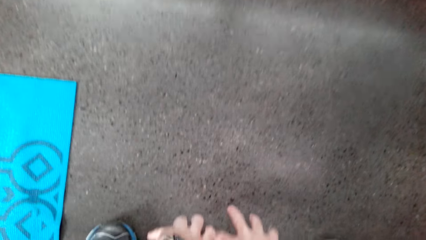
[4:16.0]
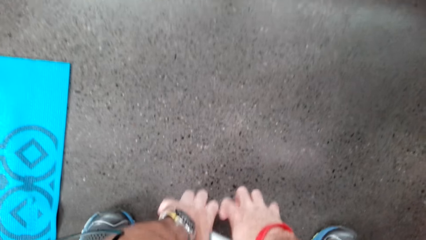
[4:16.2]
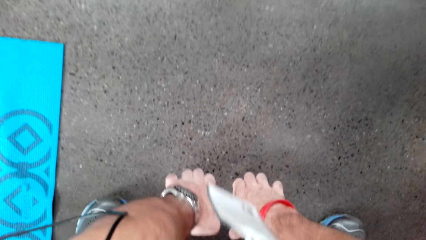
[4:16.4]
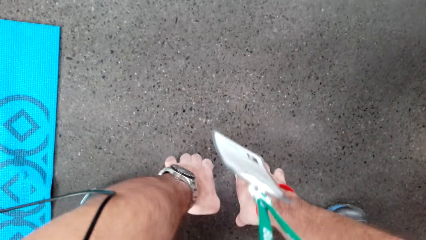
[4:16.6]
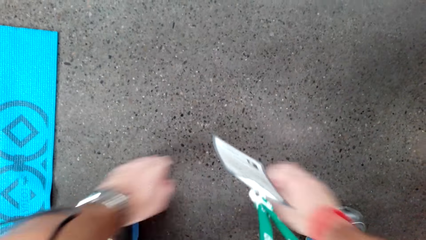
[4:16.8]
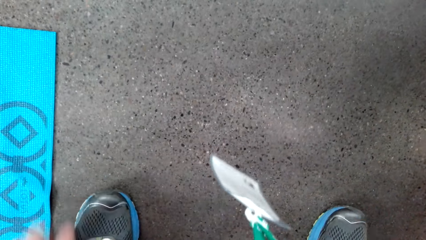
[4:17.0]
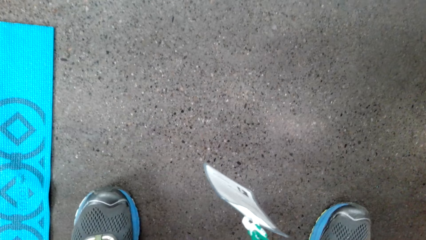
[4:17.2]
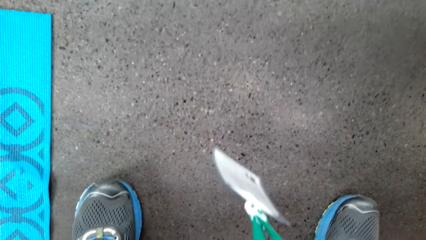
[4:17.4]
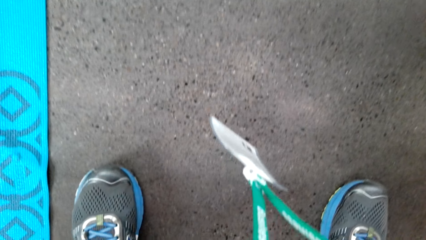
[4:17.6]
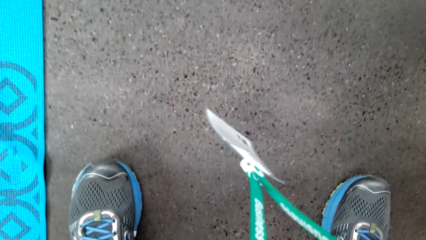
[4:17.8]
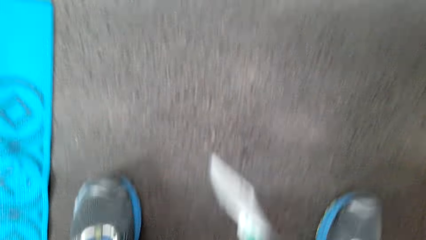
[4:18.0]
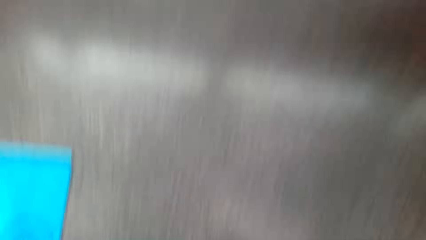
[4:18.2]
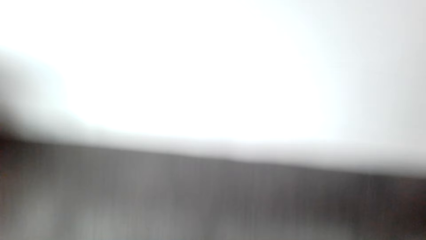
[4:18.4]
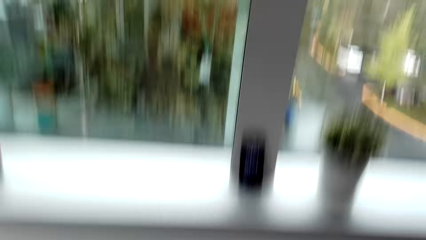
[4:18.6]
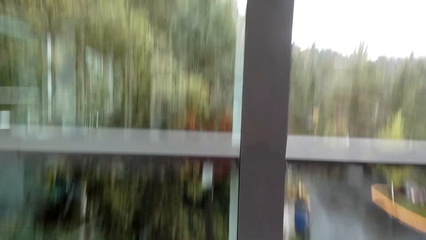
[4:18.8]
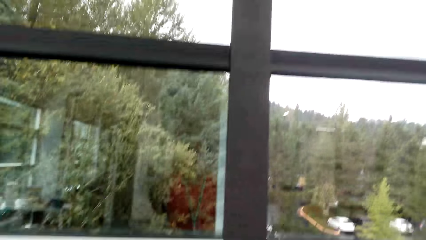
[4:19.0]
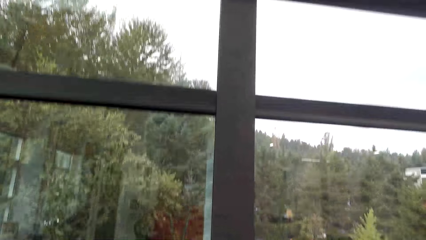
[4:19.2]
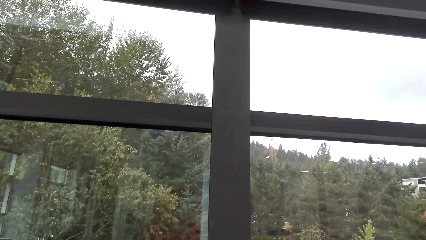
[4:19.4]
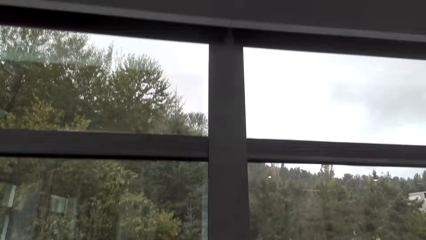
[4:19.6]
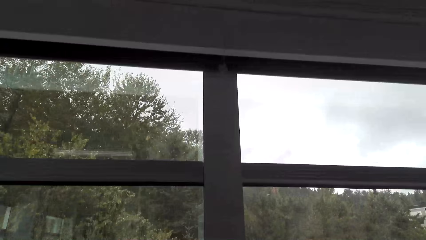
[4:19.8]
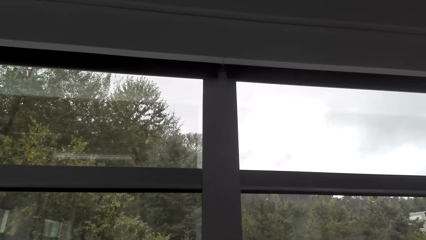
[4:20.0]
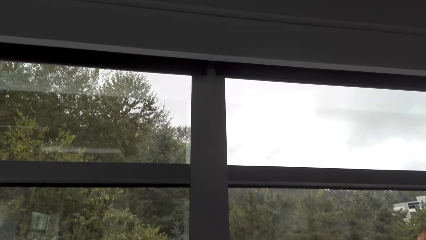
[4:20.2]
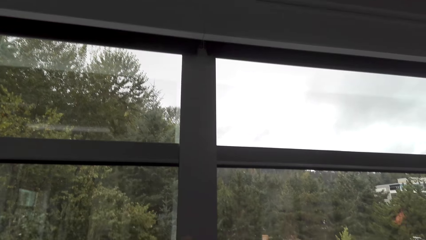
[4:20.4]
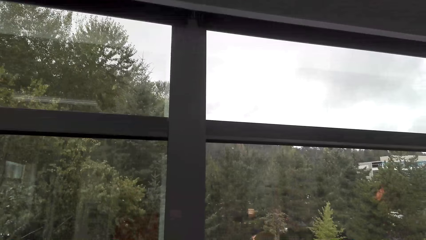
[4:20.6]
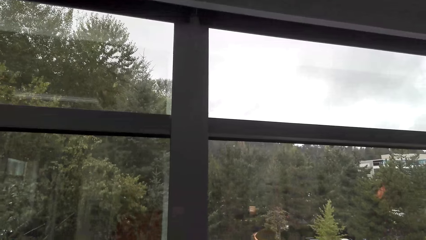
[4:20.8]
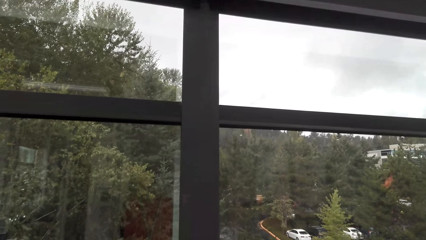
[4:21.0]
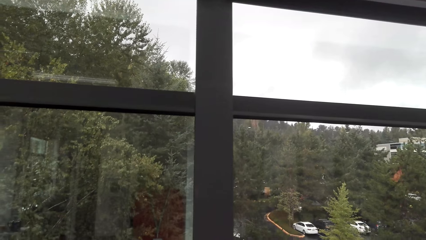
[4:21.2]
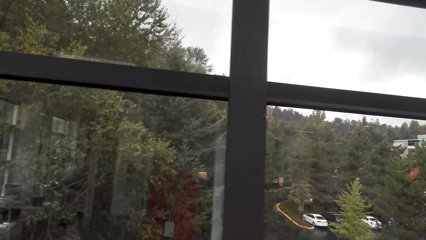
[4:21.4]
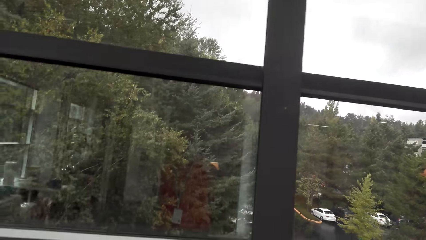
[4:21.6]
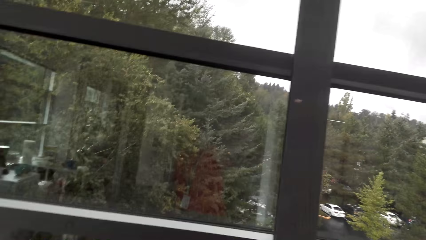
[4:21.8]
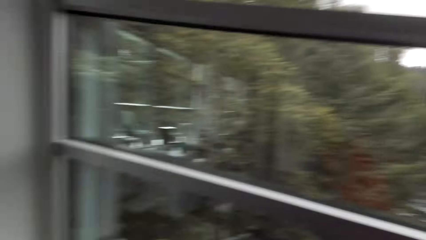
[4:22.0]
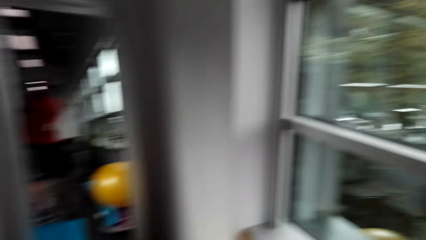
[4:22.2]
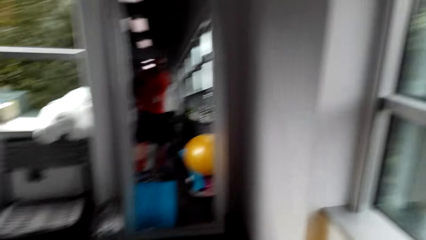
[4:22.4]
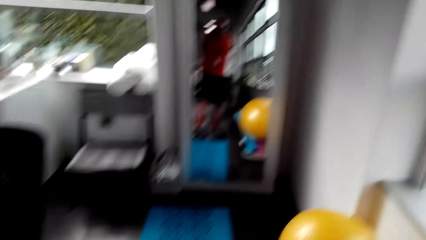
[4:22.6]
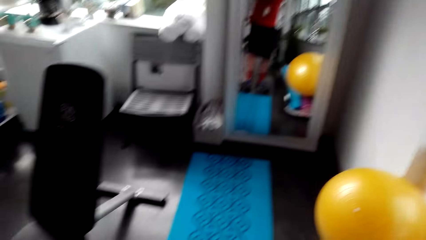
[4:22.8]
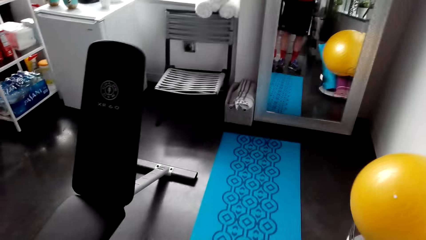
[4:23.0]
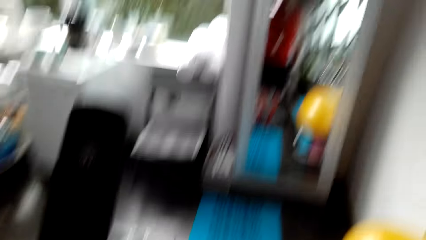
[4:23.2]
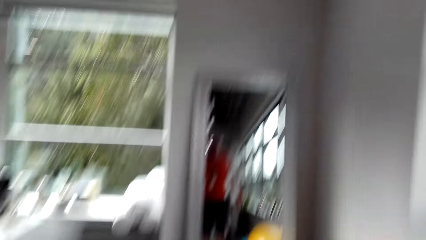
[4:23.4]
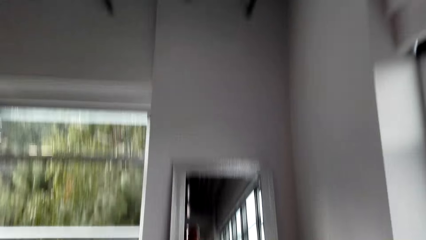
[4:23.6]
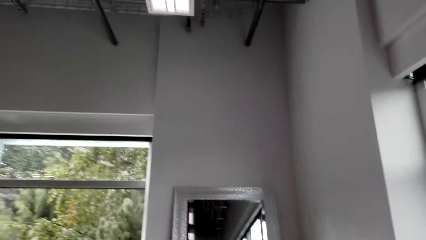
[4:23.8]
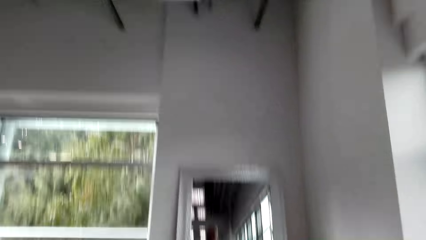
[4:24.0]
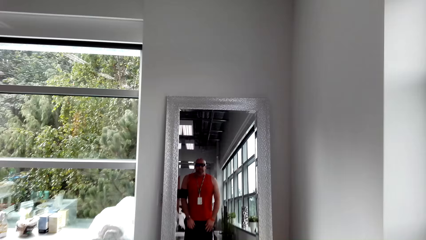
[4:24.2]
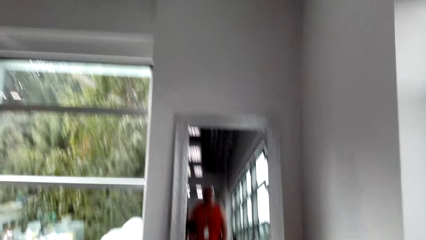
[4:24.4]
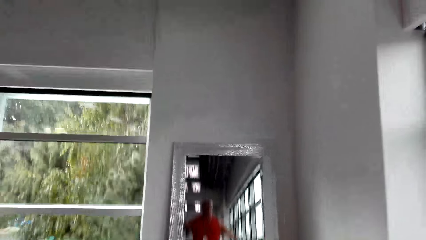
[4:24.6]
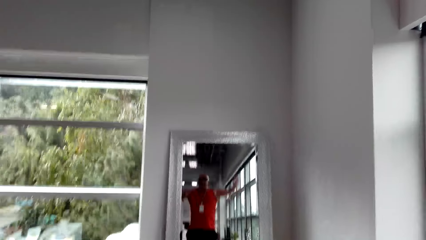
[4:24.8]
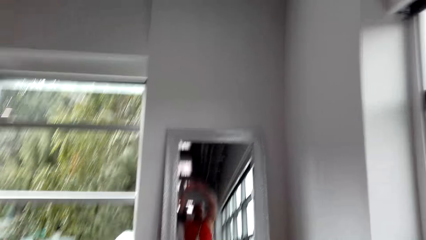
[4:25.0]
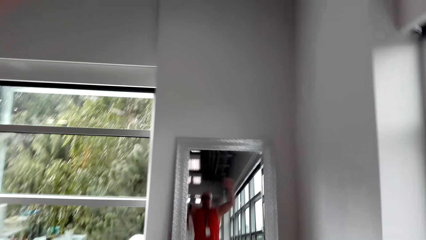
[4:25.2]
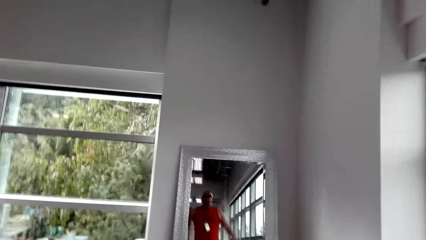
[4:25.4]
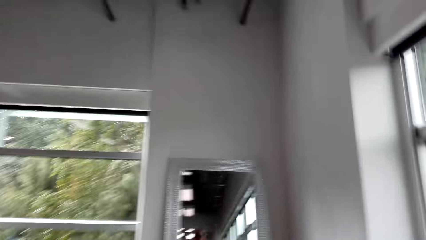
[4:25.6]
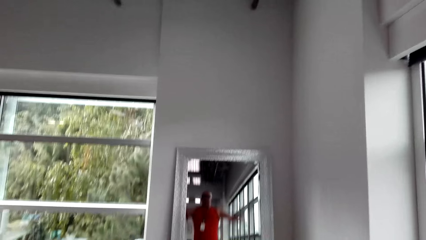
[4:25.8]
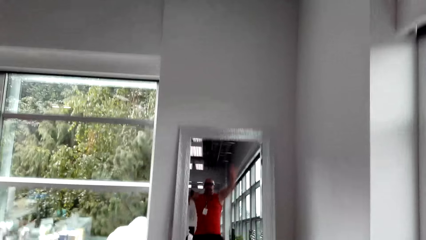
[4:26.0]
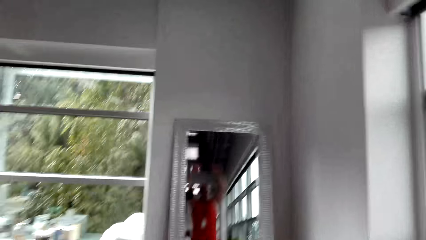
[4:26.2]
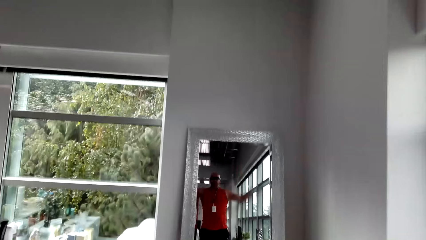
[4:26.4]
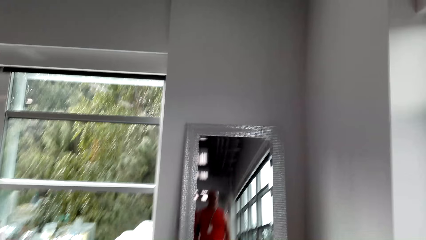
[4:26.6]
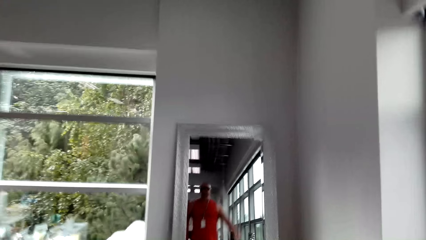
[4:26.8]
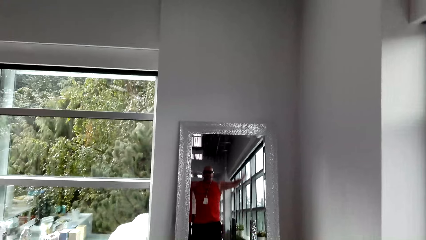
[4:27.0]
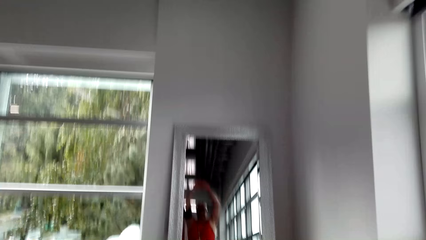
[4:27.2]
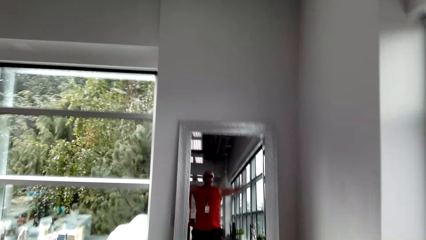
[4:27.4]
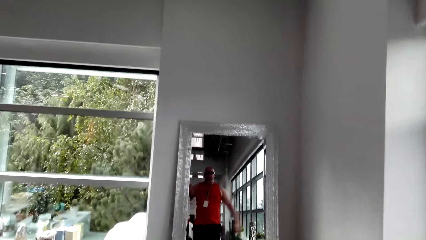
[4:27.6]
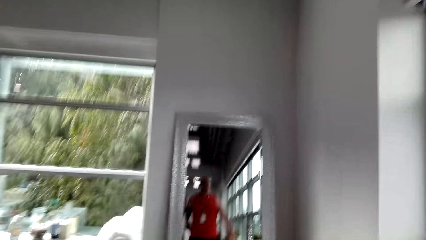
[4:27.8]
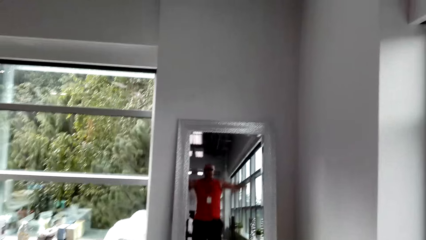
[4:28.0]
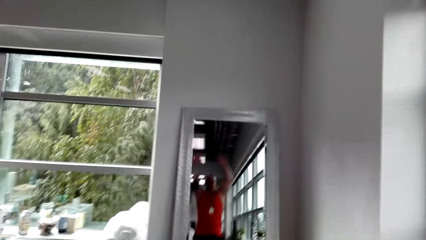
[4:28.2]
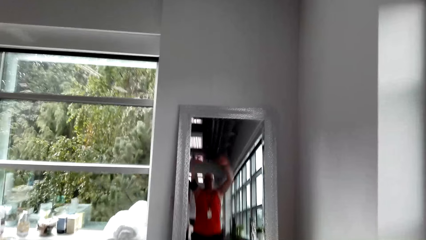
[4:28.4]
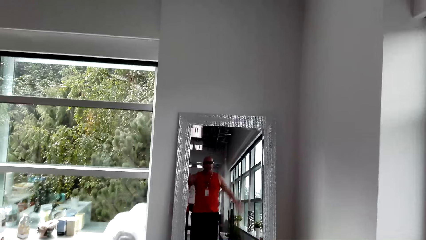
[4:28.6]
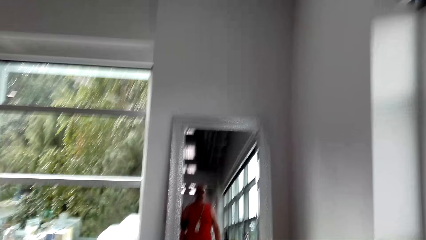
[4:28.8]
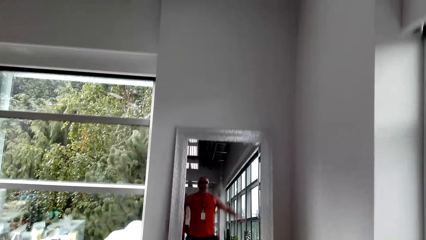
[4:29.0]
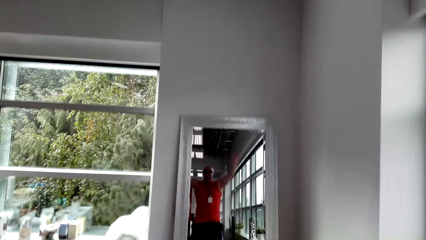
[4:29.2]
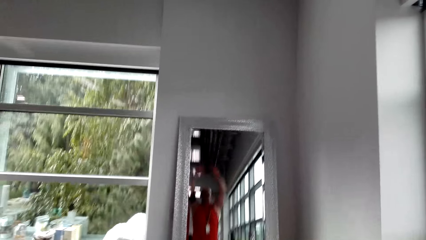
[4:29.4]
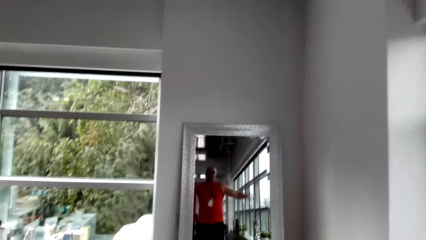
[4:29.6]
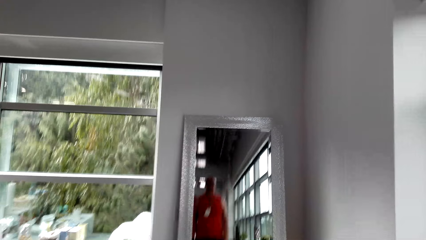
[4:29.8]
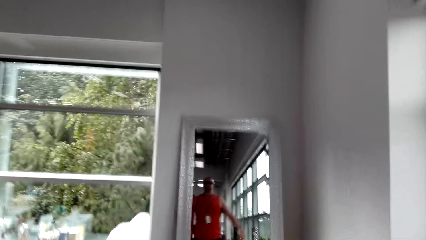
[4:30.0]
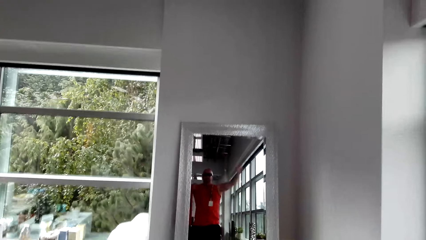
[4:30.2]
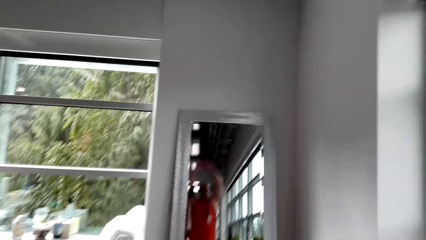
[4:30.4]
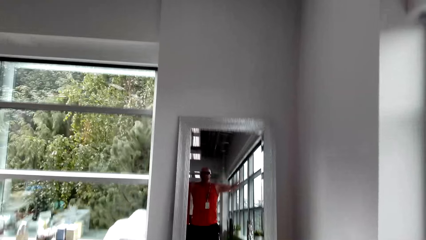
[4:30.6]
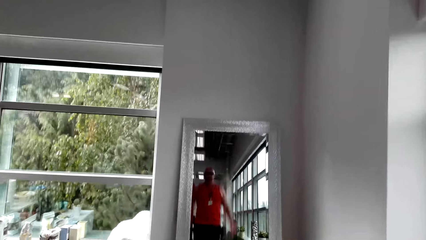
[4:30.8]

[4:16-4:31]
The camera wearer stretches his body. He jumps up and down. He works out his body.
